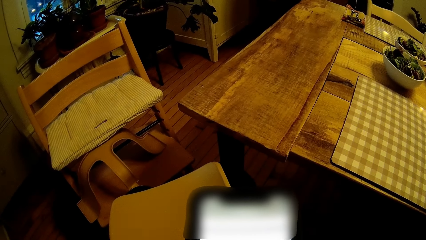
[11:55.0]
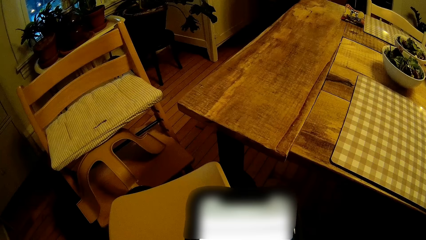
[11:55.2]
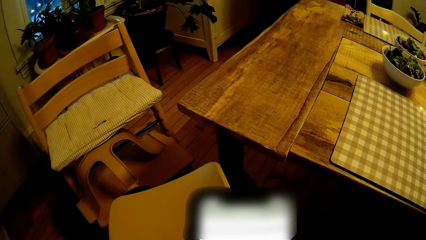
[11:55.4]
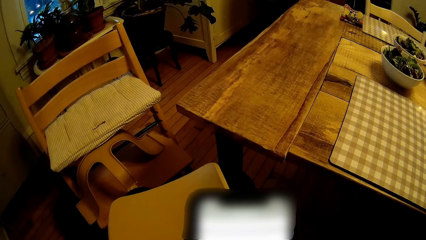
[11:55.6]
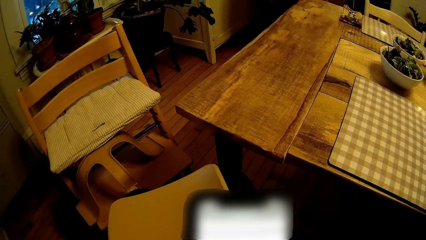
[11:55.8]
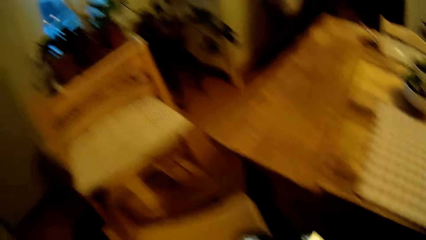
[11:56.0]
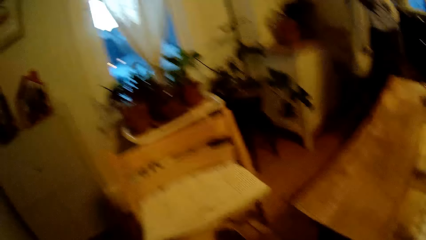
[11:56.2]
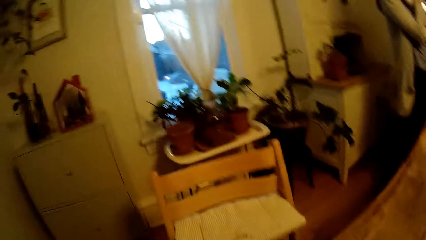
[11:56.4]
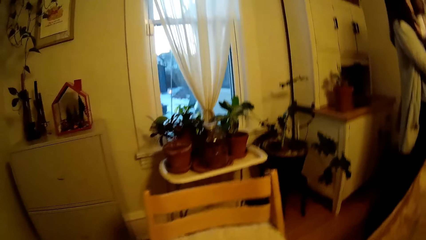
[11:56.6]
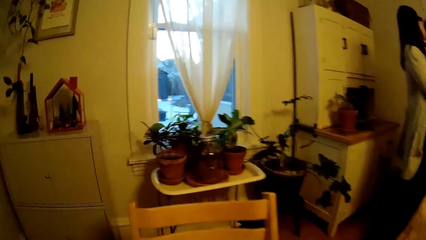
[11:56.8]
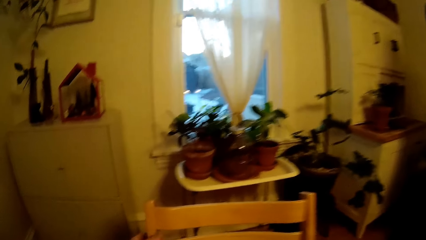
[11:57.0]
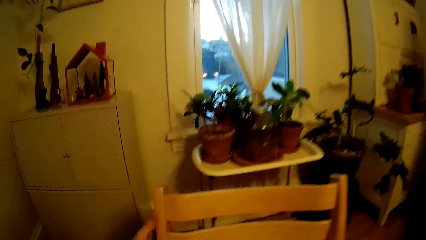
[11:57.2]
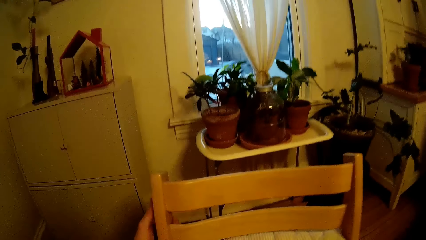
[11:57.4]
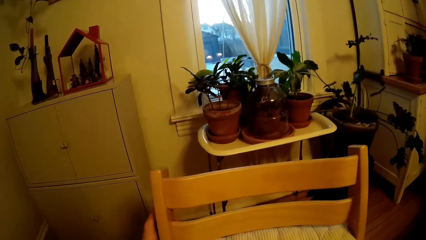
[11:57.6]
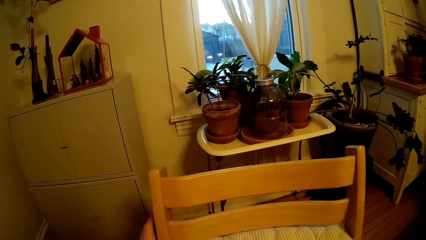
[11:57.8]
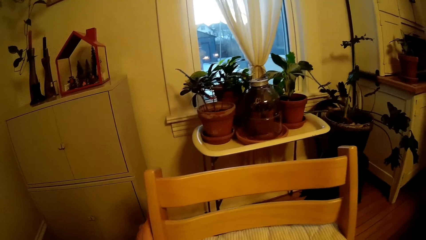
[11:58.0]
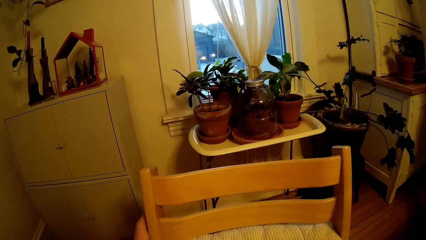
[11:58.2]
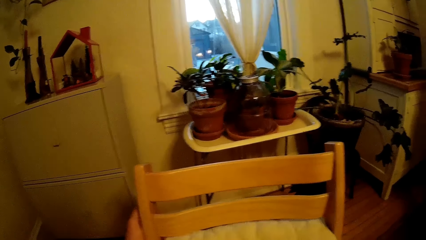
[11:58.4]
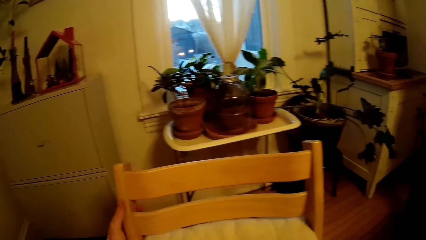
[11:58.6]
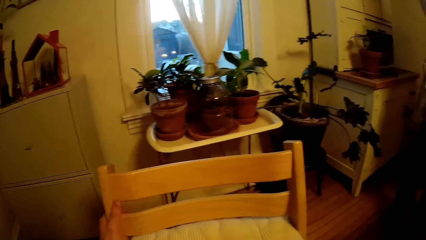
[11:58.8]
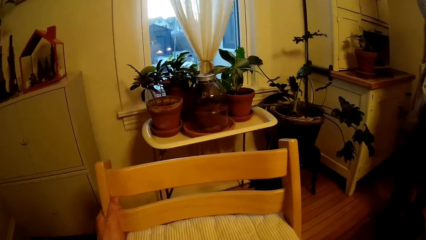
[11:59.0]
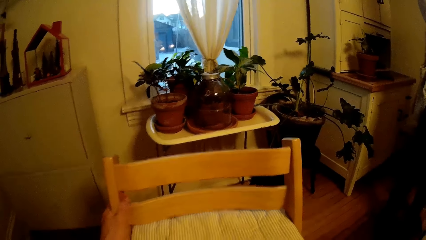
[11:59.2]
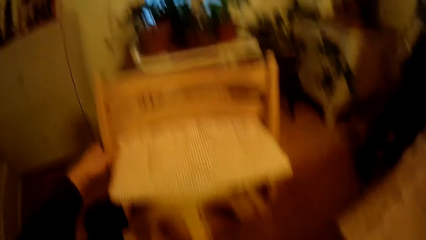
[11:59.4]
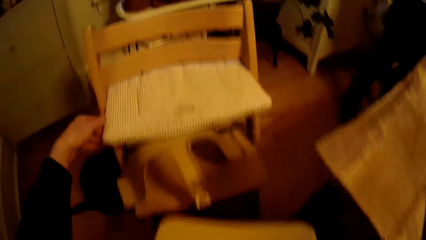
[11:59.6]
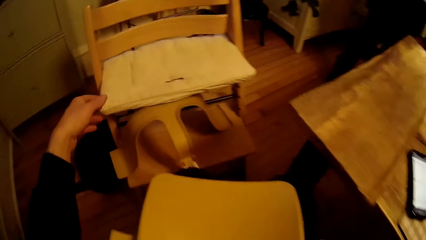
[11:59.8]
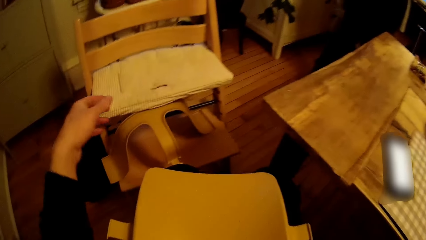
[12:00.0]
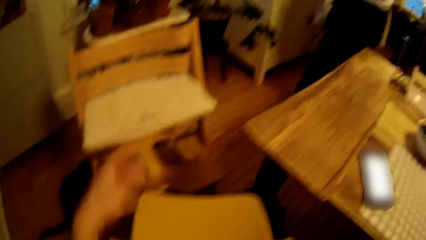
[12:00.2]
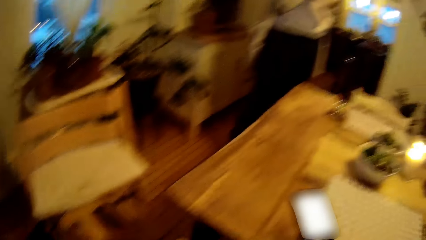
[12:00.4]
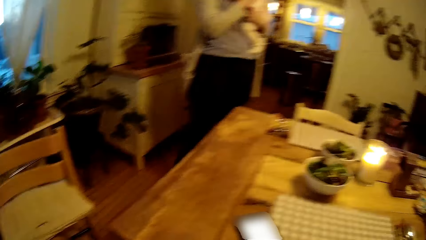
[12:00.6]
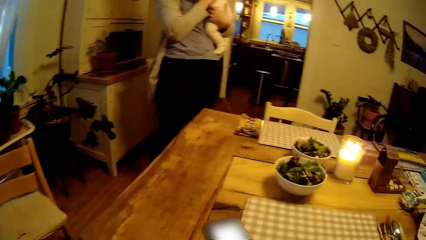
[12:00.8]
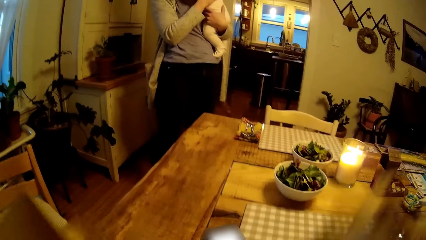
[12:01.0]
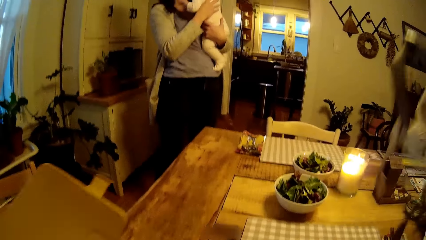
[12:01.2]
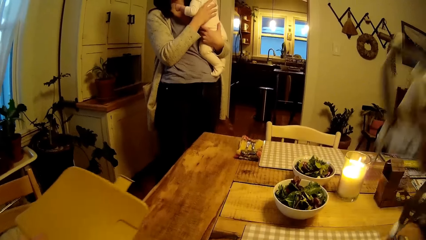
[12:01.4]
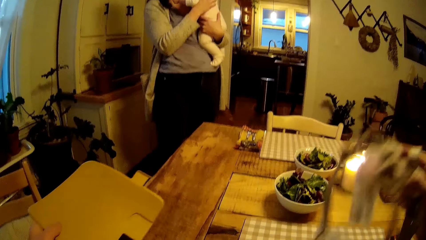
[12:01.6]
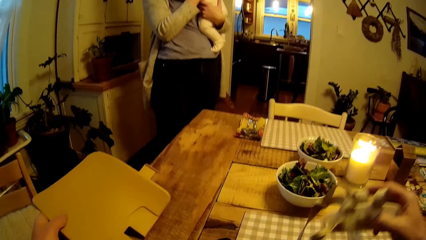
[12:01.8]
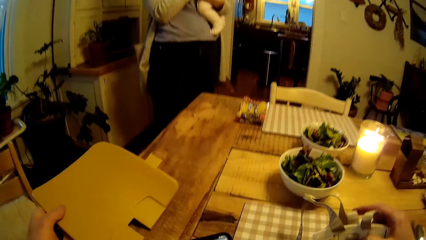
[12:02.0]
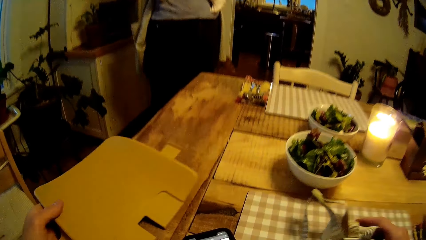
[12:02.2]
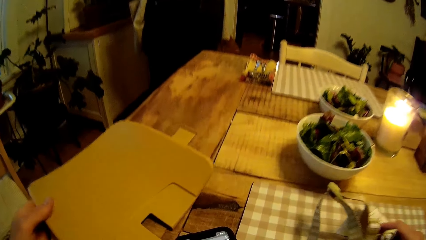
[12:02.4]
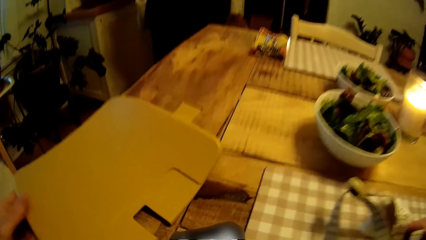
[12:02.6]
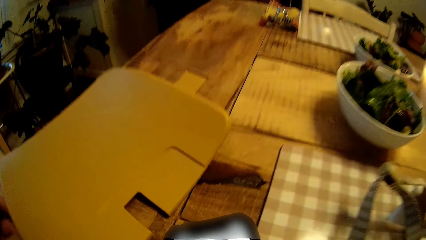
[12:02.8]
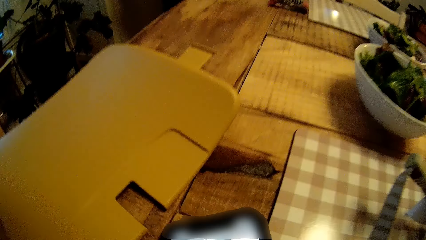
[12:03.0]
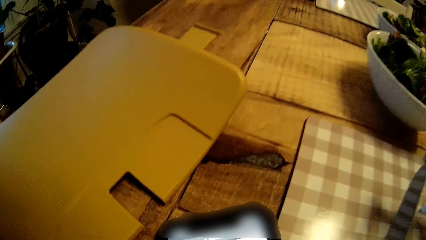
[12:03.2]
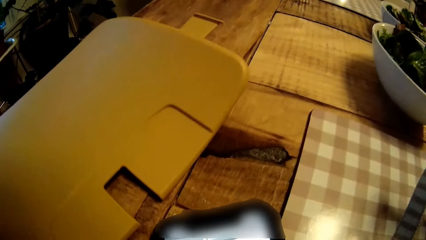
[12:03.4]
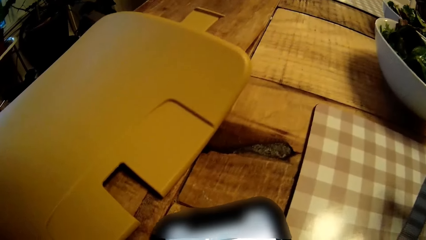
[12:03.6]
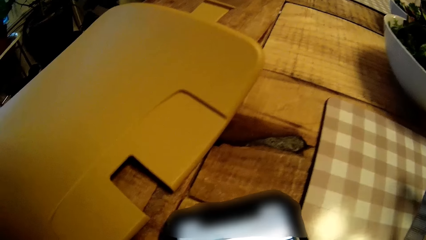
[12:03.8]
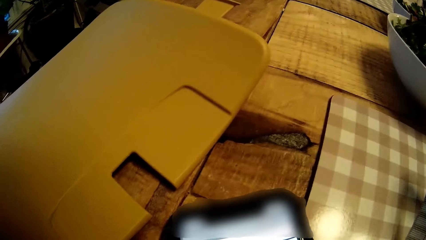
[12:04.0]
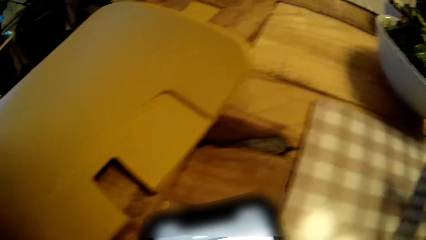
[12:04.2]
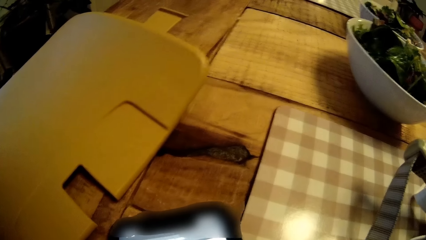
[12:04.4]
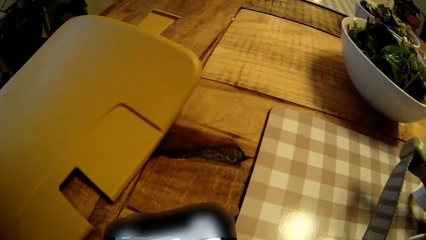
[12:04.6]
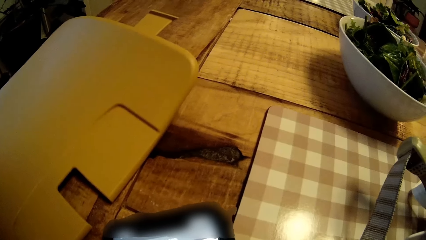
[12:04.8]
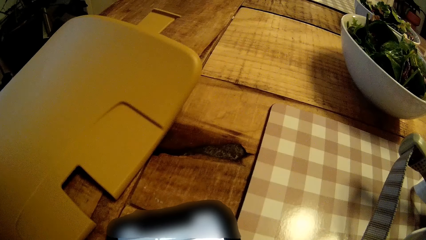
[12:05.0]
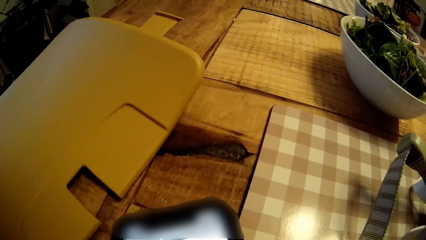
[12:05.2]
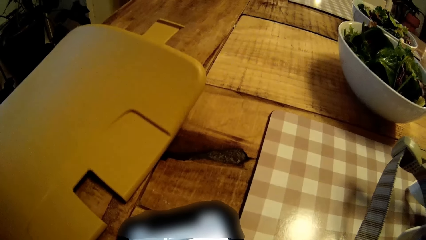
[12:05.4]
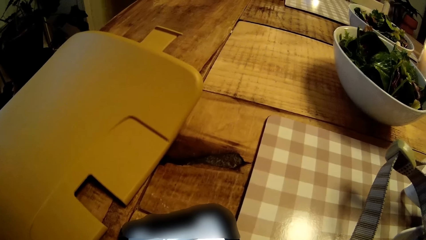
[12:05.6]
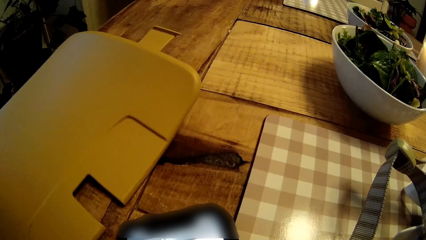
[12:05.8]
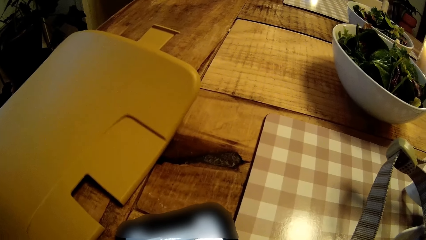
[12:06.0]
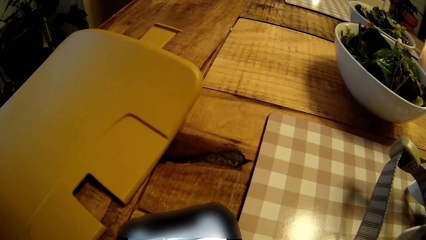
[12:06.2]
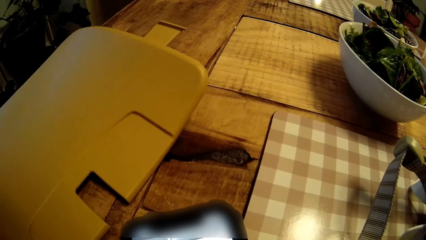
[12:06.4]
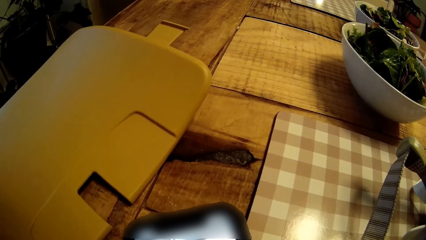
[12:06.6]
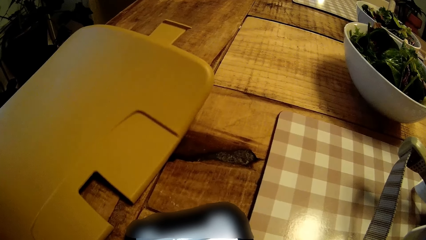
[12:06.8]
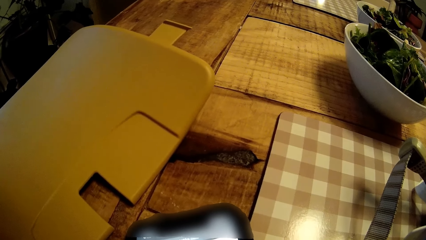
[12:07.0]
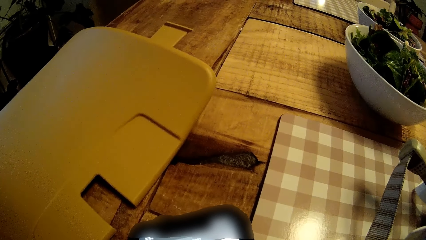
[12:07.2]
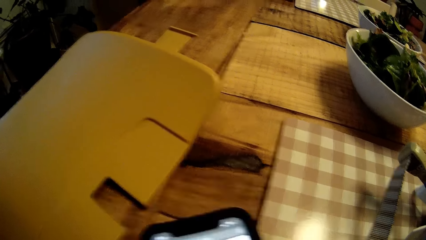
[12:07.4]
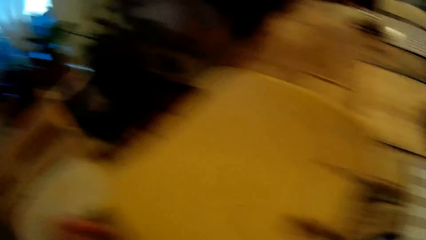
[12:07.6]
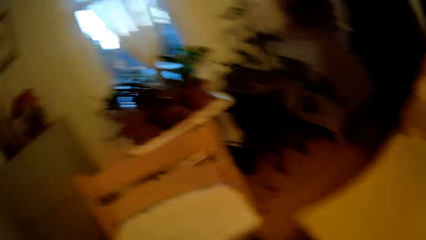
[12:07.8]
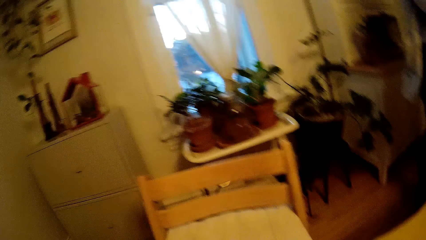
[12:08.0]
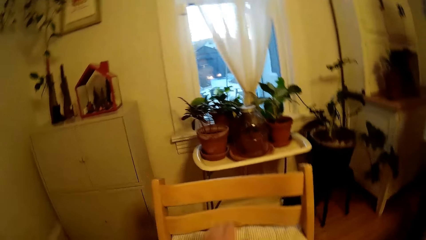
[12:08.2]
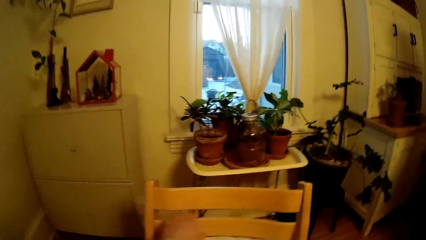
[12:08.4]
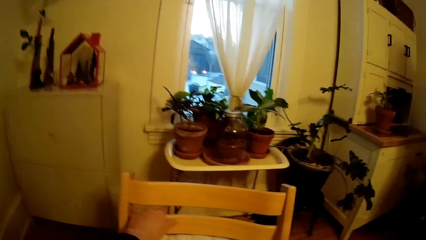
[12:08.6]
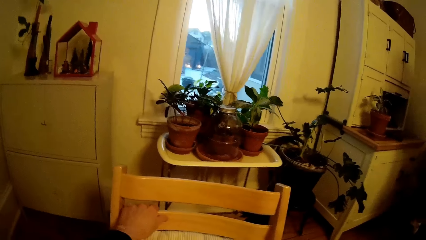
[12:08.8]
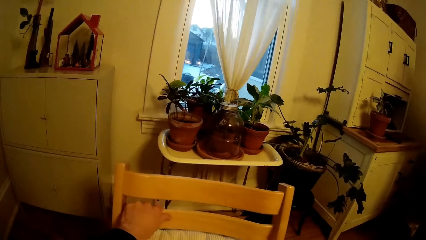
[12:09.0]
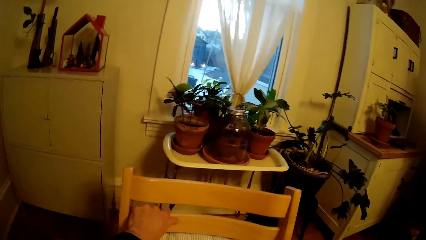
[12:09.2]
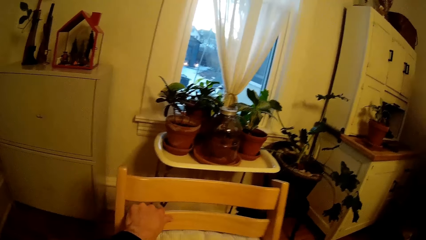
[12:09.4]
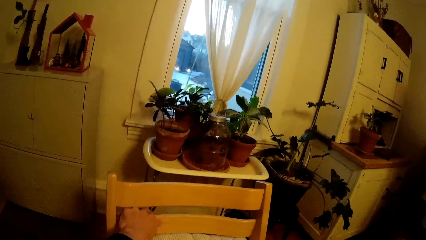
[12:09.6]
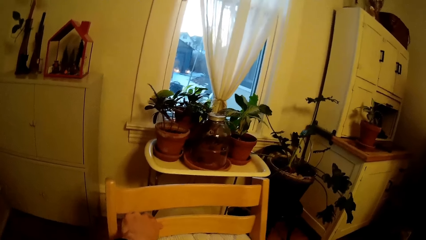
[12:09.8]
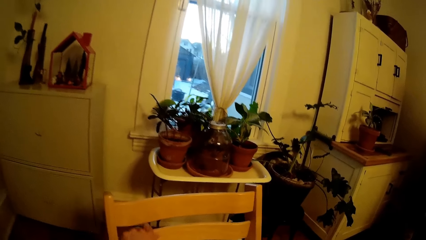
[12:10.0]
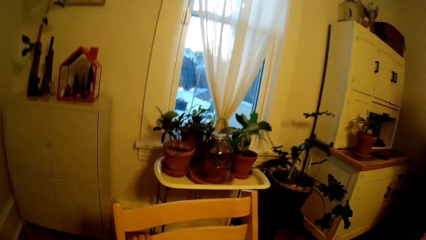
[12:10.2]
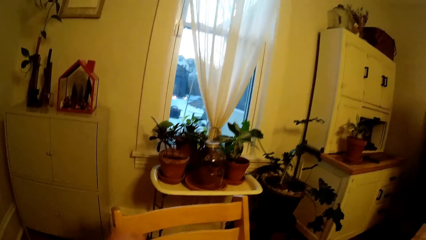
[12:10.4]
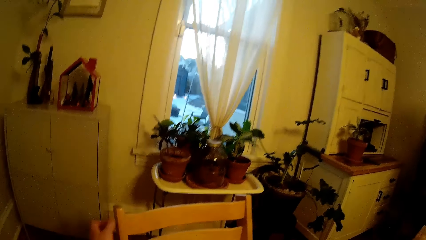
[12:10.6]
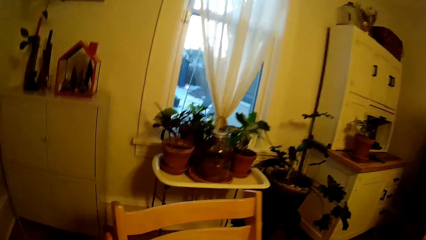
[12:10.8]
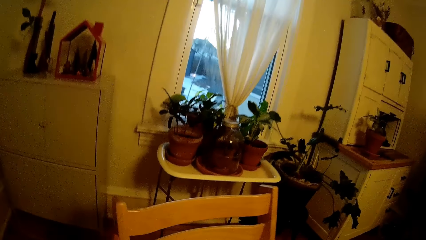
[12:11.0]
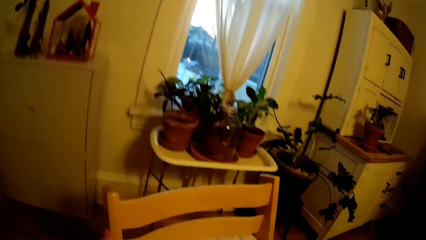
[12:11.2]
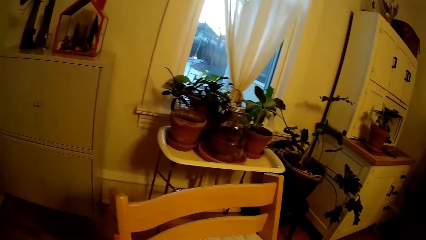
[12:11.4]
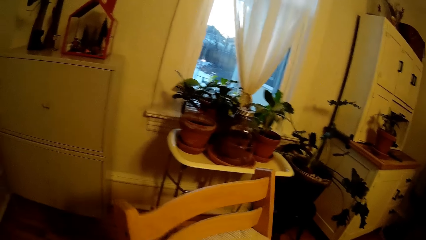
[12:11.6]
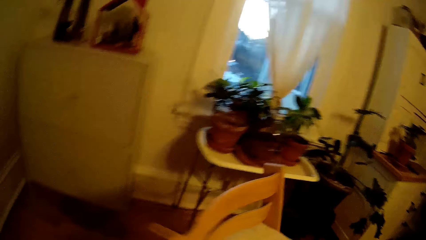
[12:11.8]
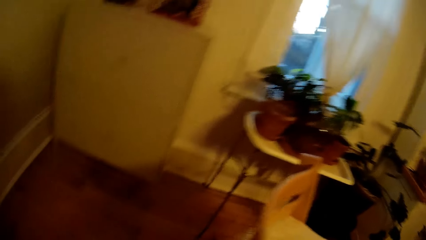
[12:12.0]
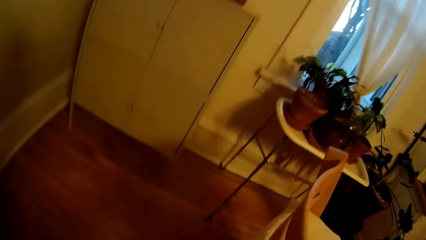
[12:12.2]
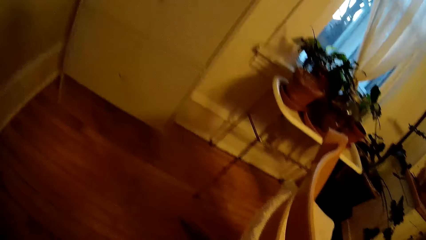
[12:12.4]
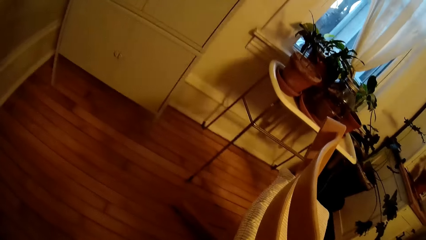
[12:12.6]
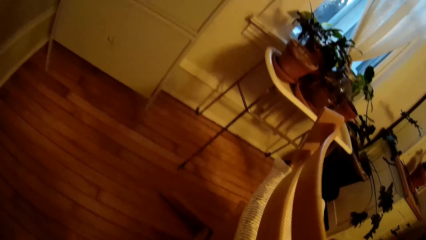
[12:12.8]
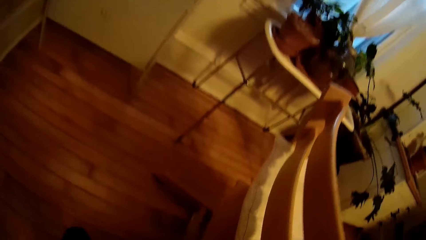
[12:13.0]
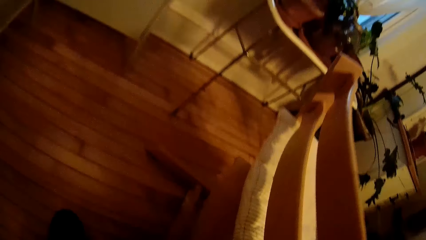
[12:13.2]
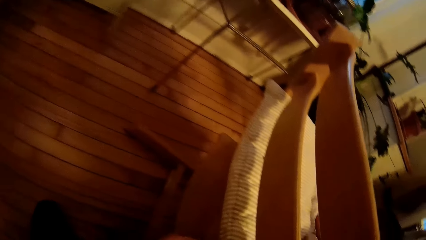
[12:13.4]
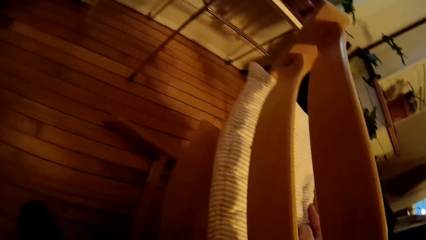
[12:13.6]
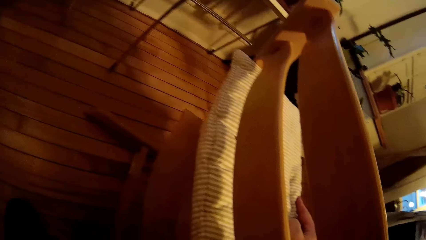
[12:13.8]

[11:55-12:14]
A woman comes to the dining area with a baby in her arms. The camera wearer interacts with the woman. He touches the high chair with his left hand. He holds the seat. He puts the harness on the table with his left hand. He puts the strap on the table with his right hand. He operates a phone. He holds the high chair with his left hand and adjusts the high chair with his left hand. He moves the seat.
